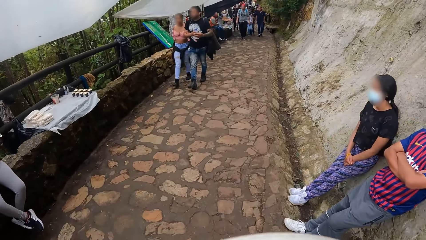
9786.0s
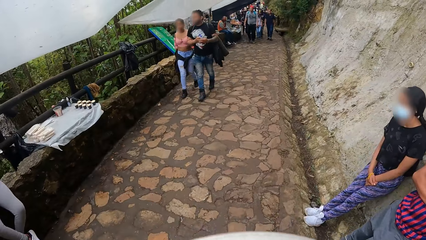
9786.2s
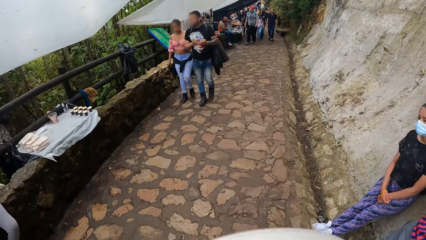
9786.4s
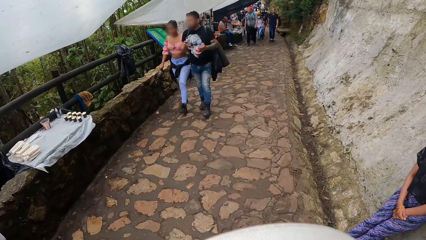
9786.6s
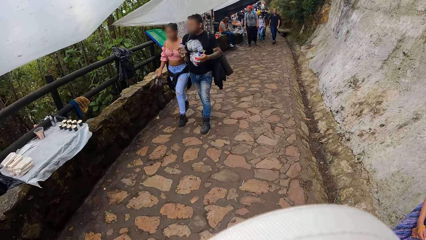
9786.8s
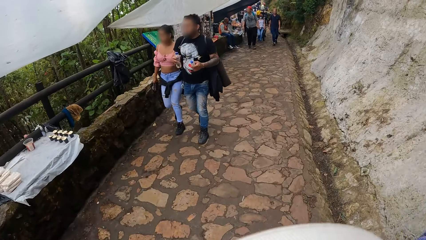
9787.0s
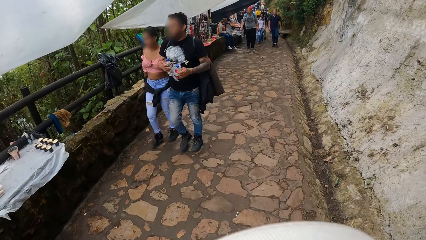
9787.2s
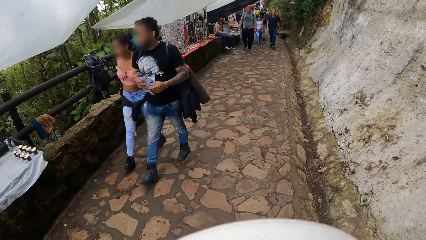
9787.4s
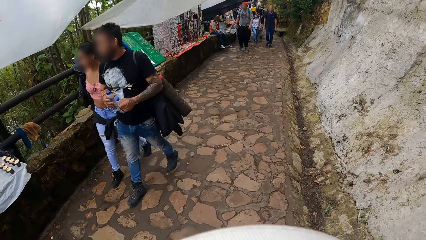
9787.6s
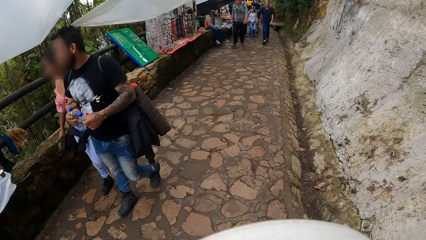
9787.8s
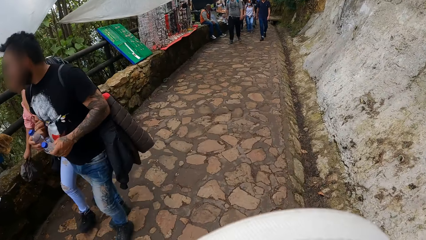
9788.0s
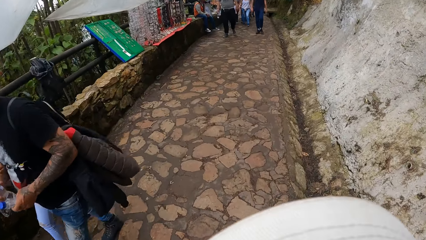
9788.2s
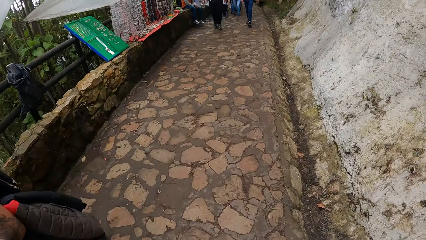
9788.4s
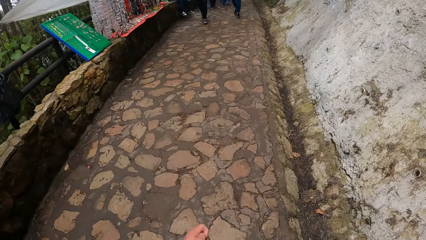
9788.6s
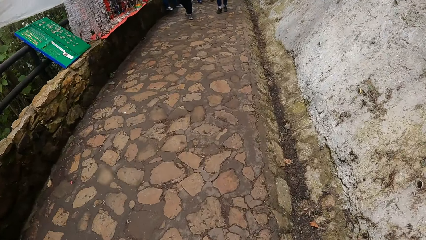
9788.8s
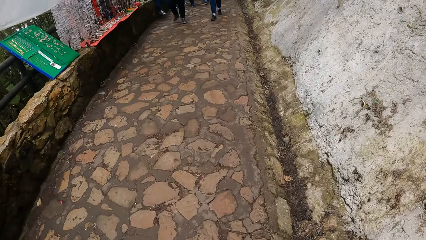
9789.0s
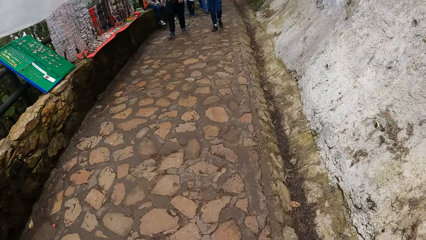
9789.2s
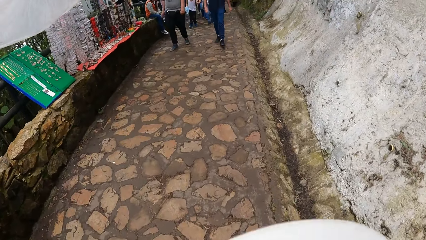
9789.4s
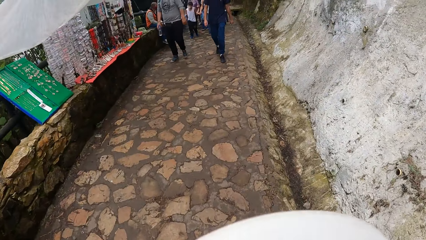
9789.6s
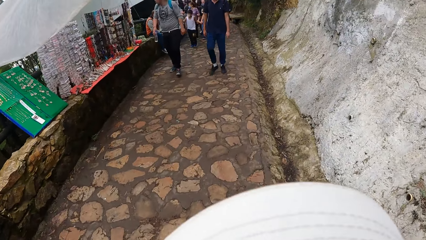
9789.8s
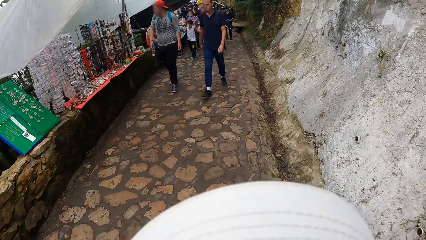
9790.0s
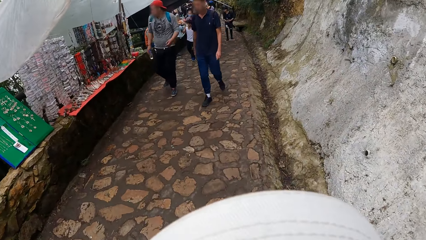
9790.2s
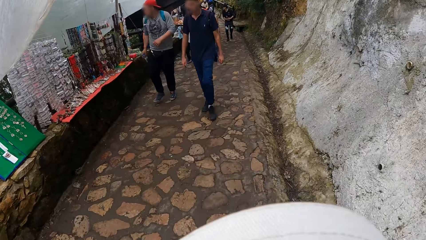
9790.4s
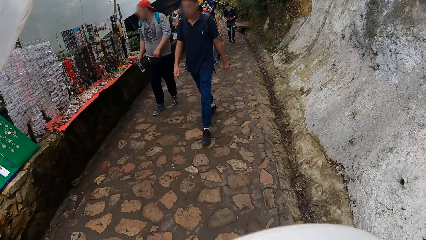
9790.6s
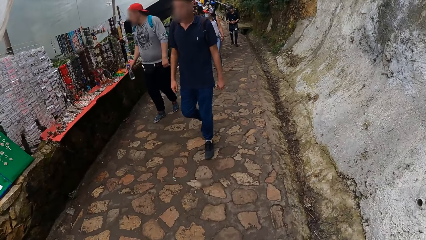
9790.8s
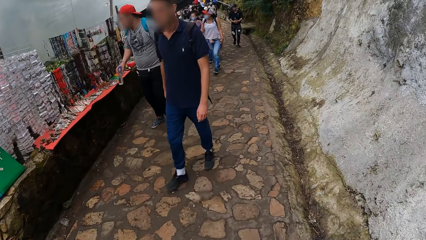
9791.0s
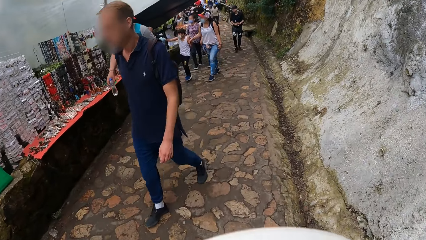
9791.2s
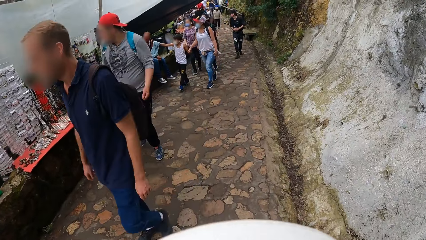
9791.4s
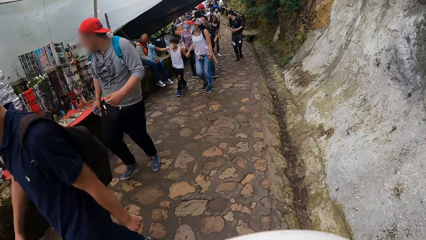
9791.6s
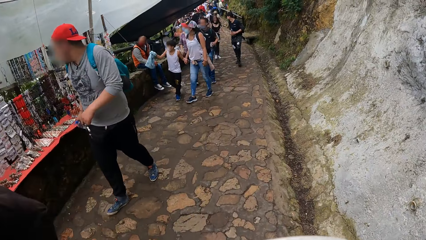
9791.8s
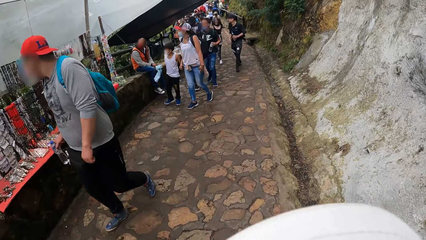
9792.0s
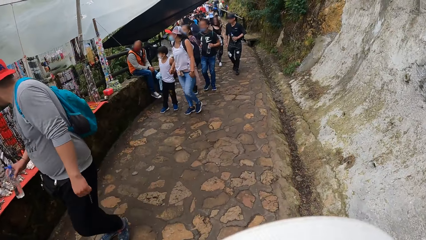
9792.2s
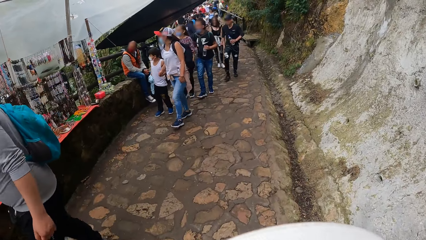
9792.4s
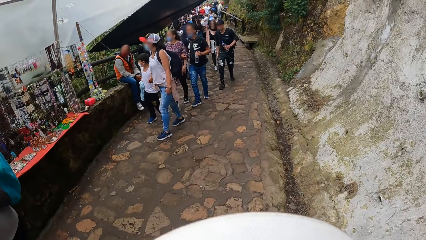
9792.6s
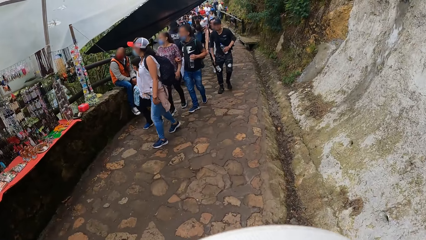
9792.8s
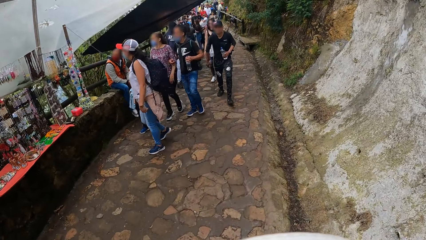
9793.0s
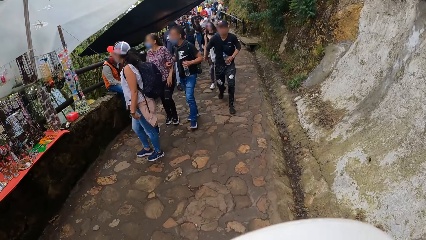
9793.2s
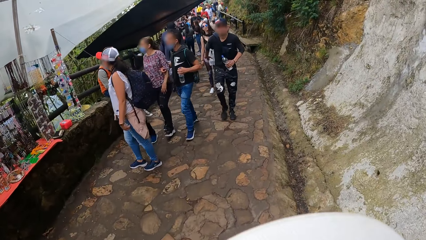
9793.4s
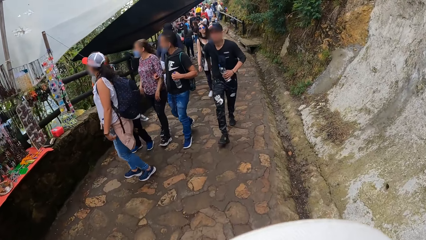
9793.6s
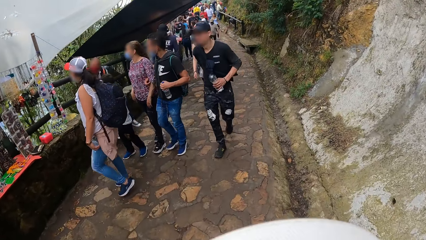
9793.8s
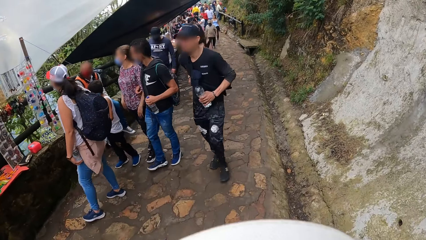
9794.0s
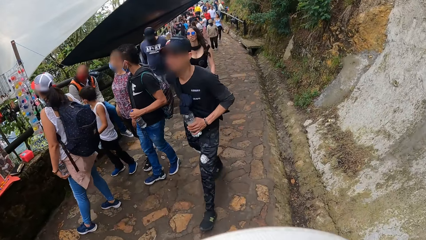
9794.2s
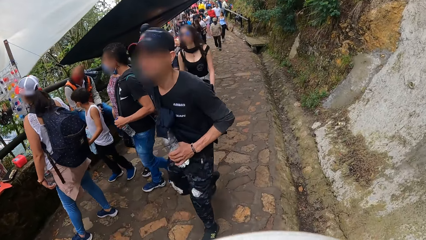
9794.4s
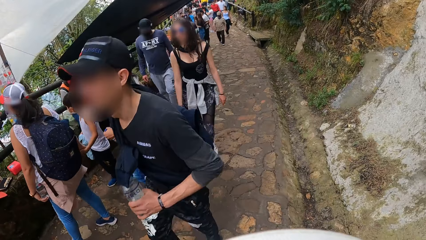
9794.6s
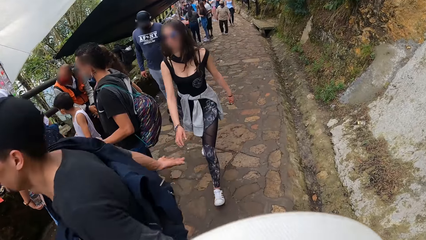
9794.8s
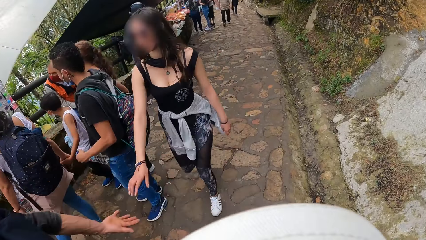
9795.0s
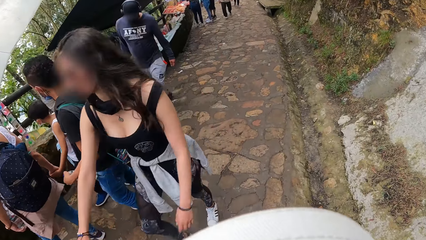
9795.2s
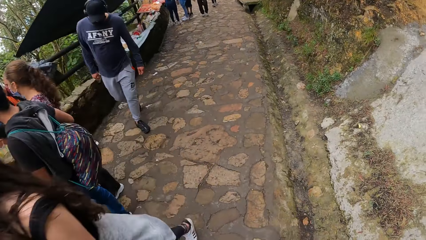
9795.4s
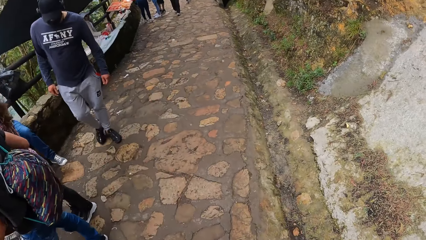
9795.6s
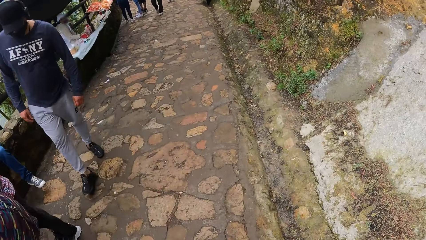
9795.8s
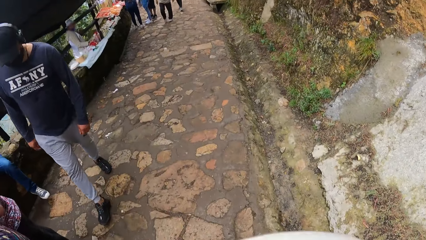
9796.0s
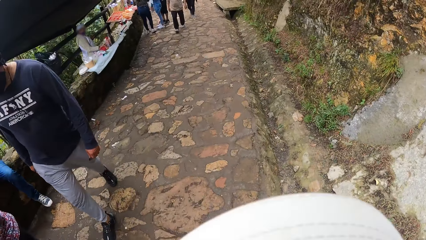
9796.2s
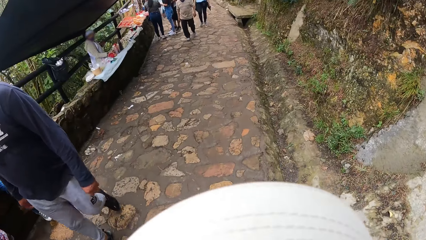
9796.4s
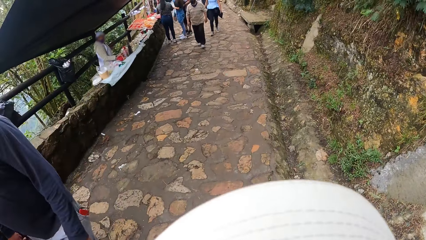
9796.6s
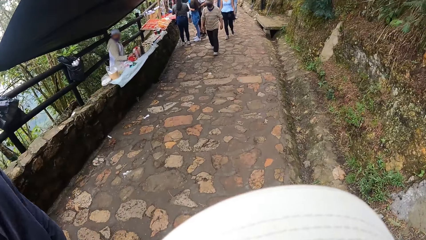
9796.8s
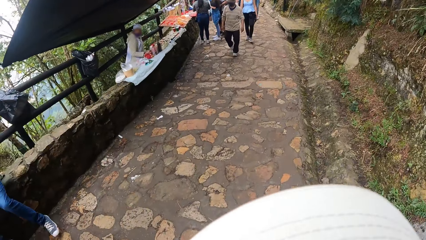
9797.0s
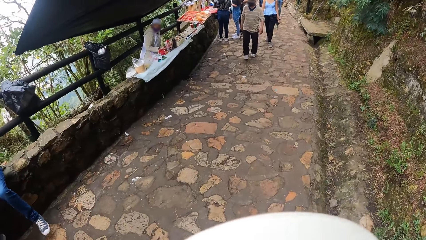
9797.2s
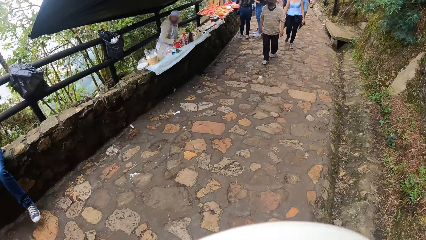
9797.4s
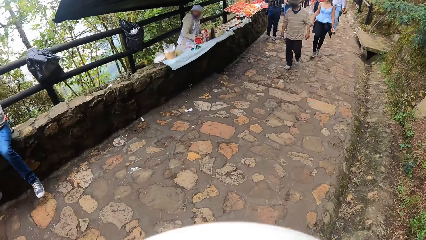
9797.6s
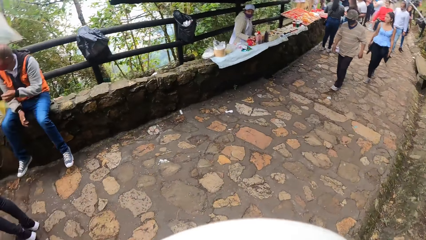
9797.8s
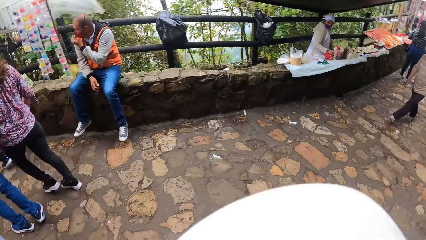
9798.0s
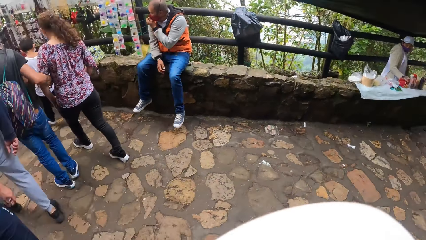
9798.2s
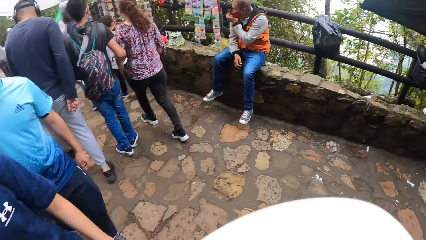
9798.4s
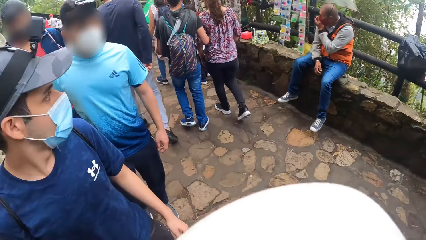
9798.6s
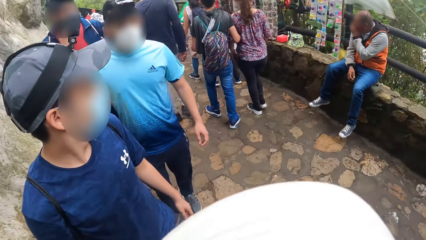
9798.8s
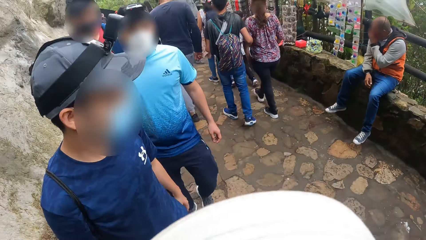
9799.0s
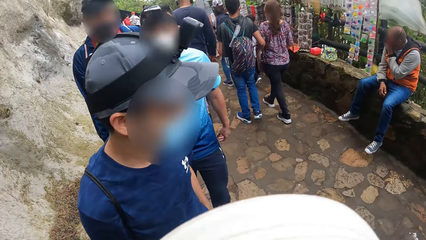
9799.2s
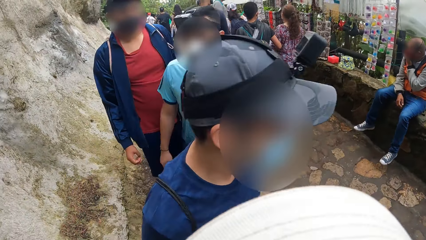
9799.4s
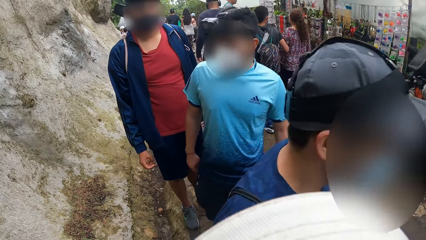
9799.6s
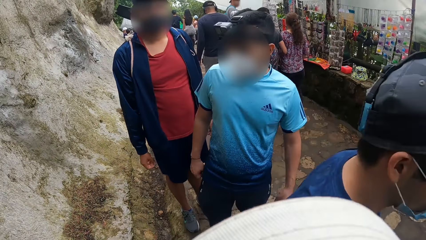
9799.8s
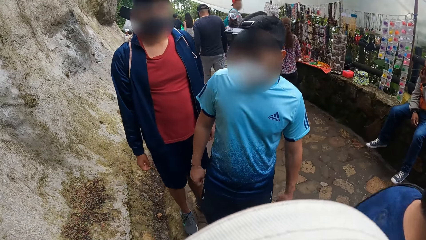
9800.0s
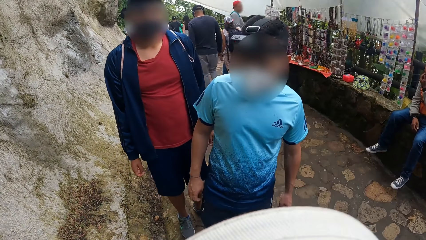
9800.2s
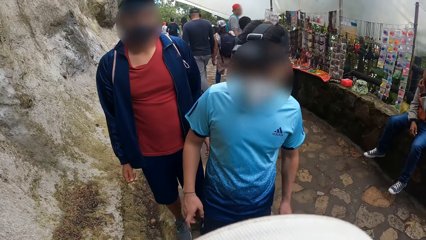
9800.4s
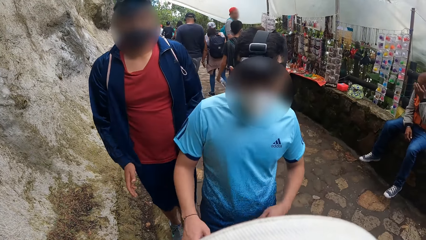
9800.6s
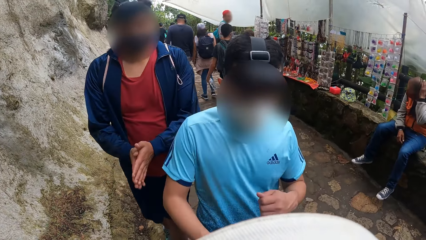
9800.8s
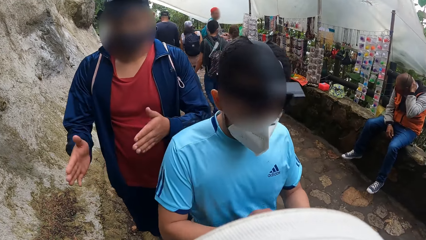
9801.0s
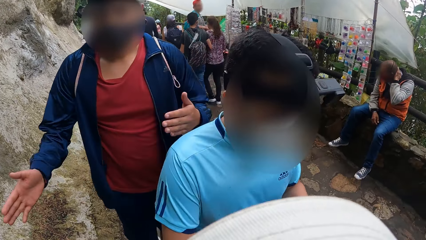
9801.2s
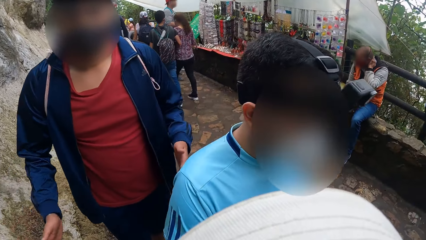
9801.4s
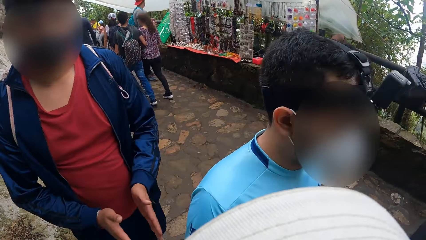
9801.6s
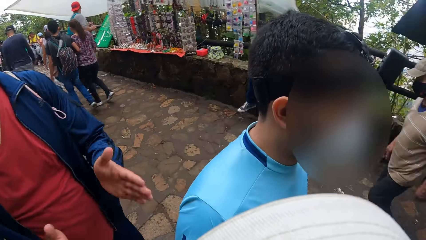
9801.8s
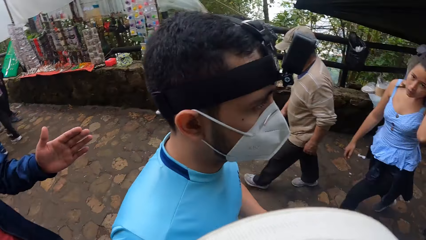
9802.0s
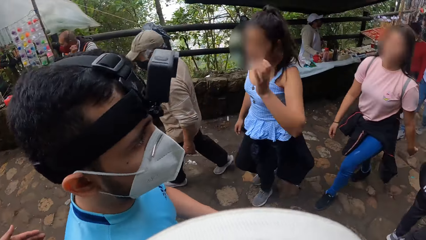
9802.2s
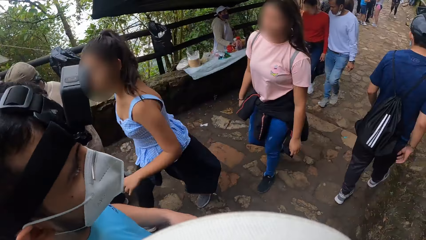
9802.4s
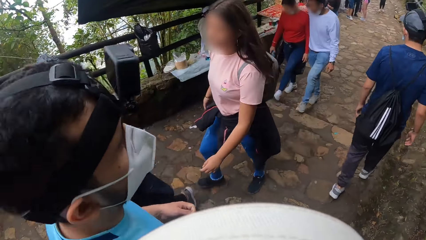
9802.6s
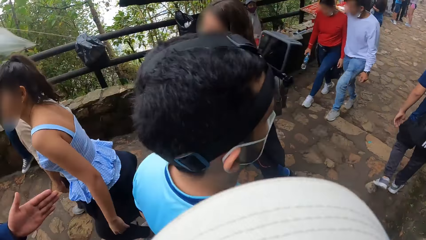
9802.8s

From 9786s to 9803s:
The camera wearer walks on the pavement. They look around. They interact with a man, another man and a third man. The first man walks past the camera wearer.
